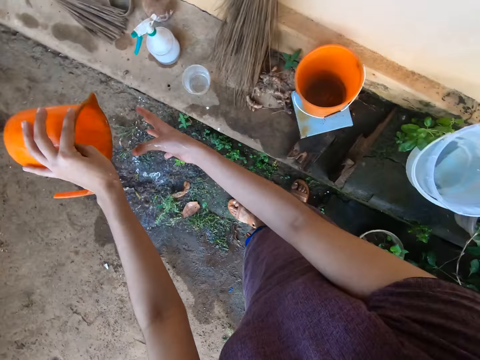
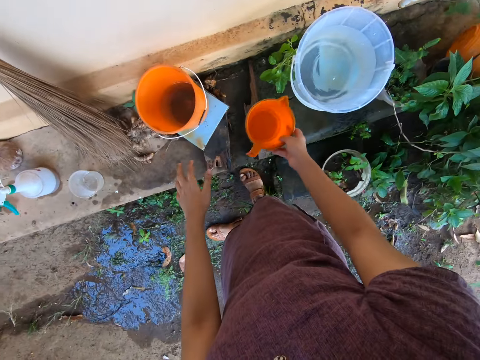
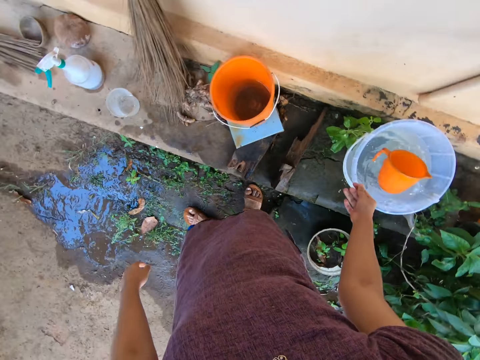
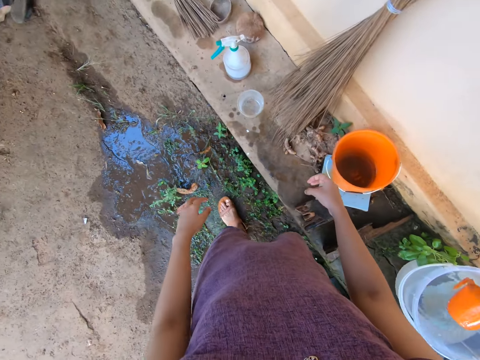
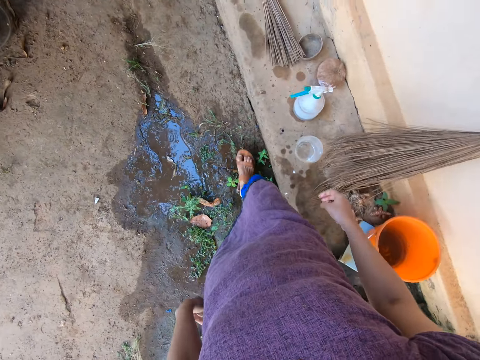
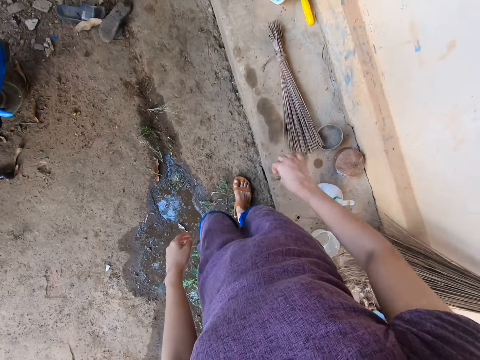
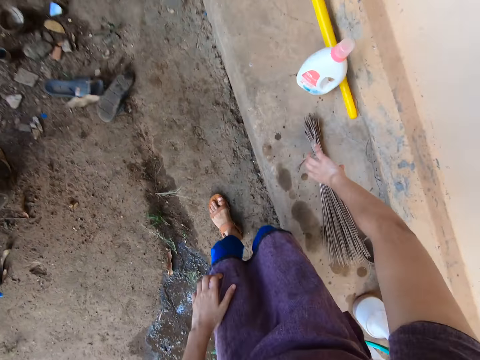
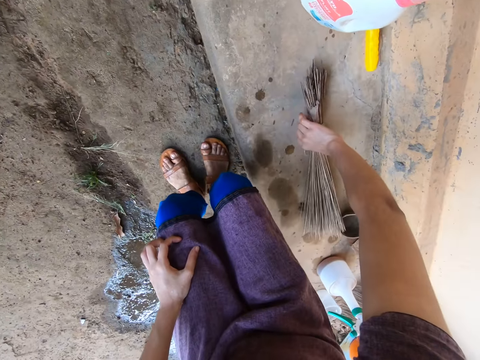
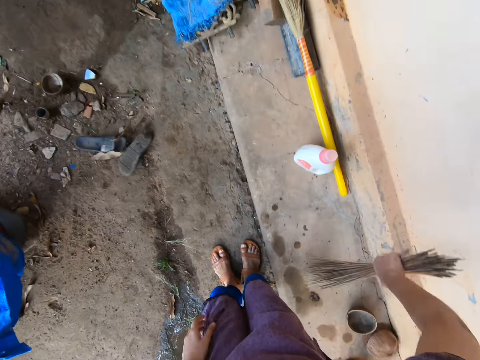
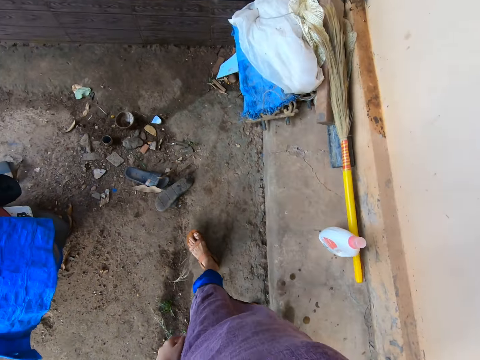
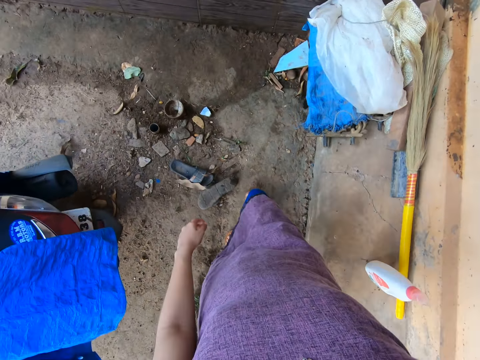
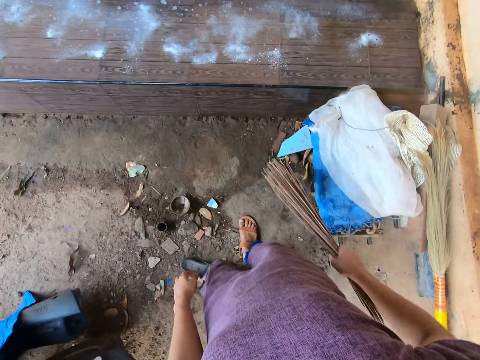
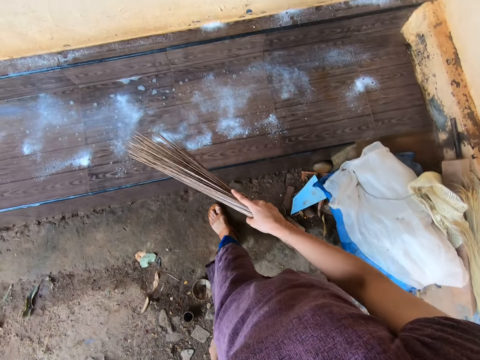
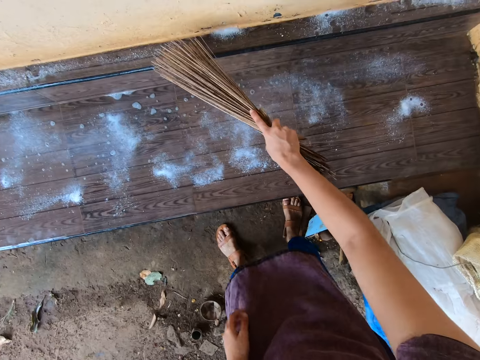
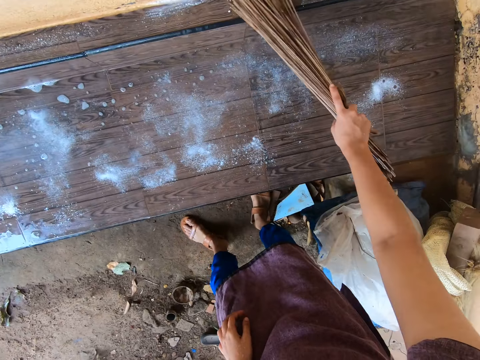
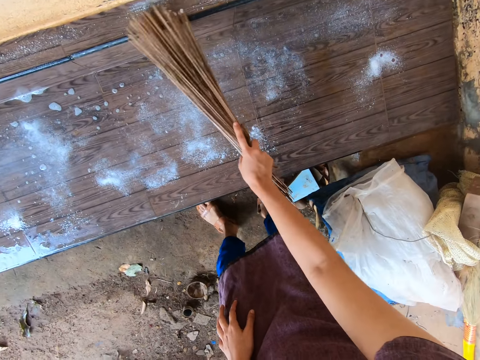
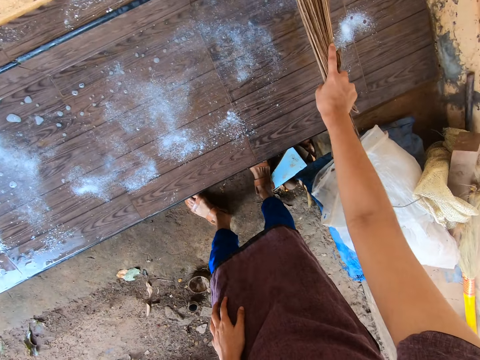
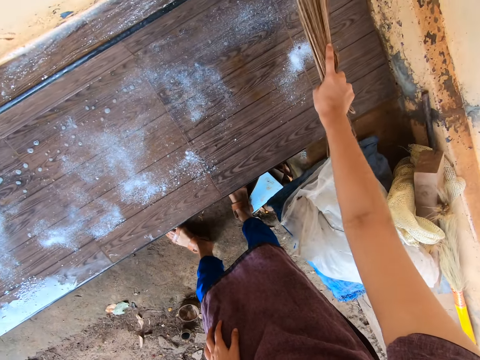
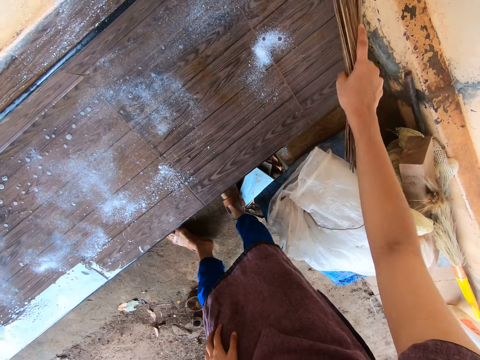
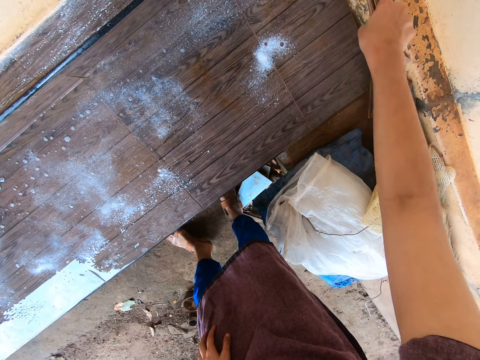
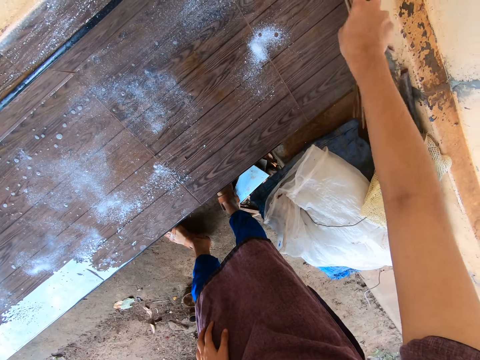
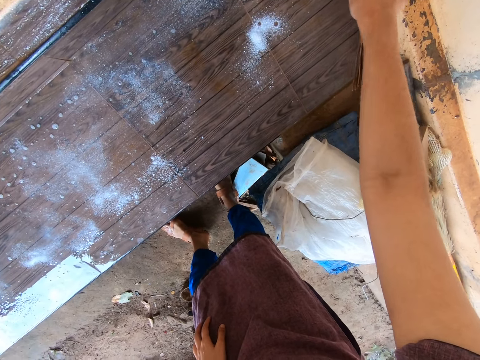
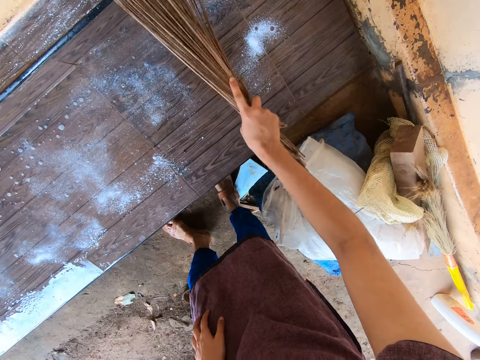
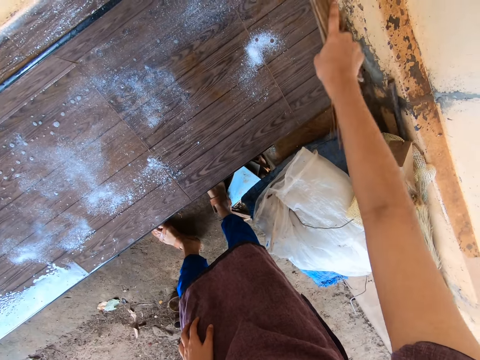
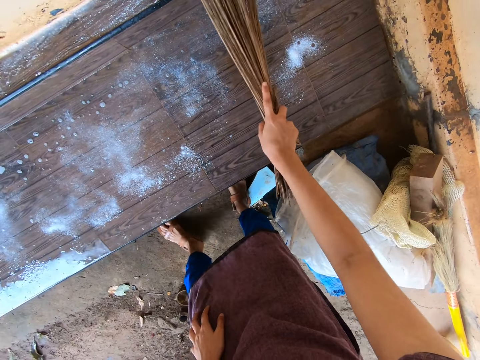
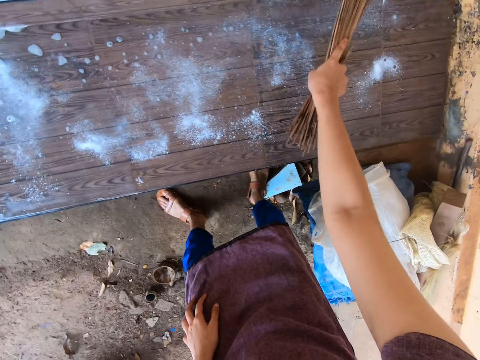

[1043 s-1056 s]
The camera wearer passes the cup from her left hand to her right hand. She drops the cup in the bucket of water on a concrete slab with her right hand. She picks up a broom from a concrete slab with her right hand. She washes the slab of tiles with the broom in her right hand.

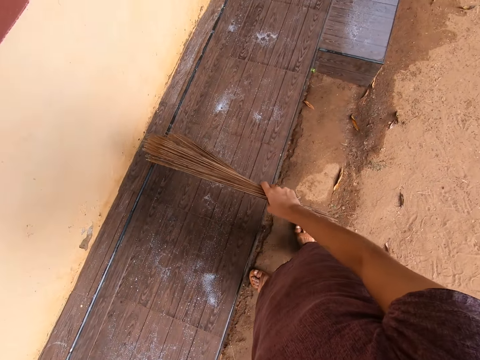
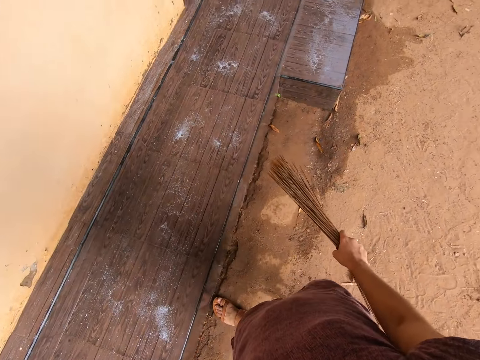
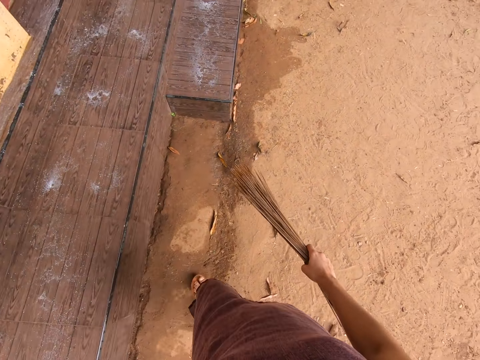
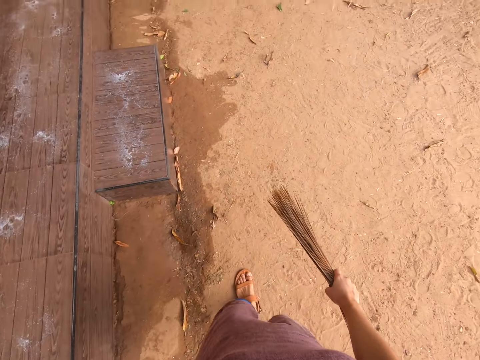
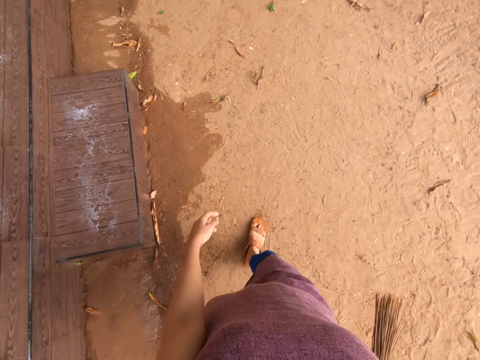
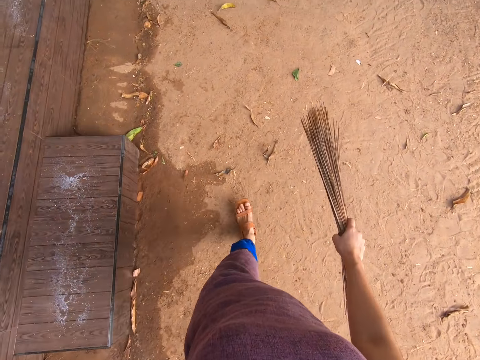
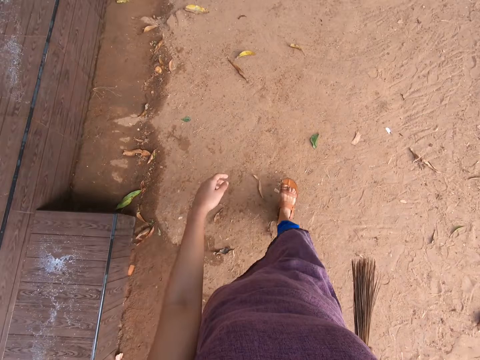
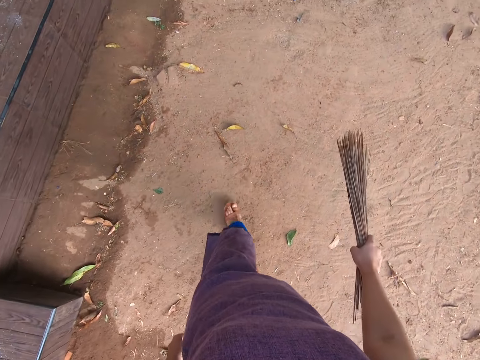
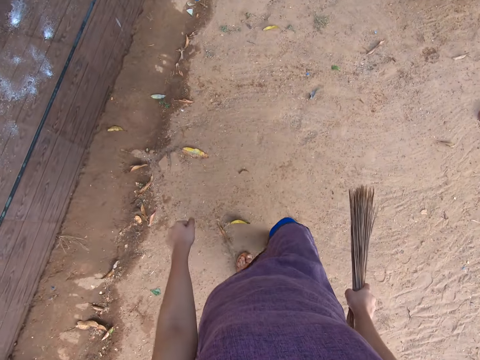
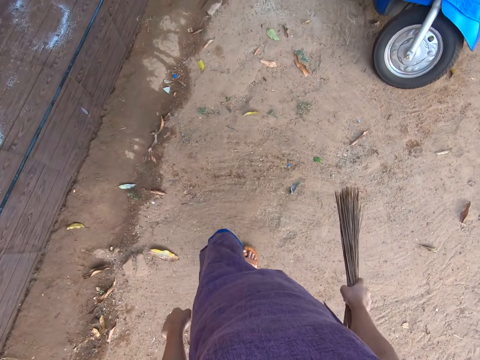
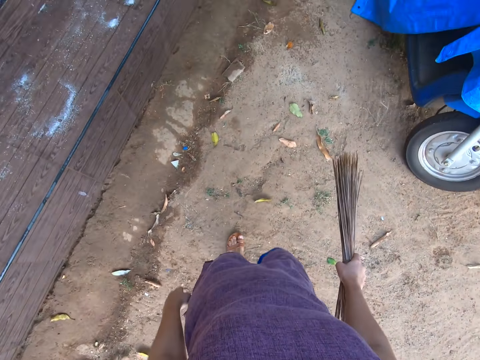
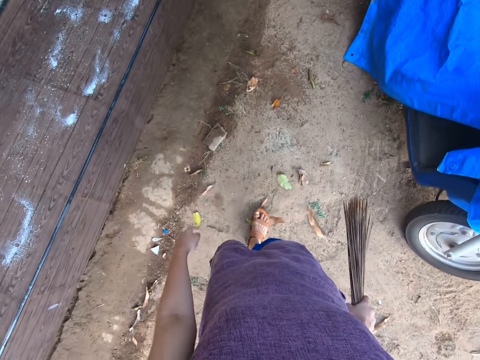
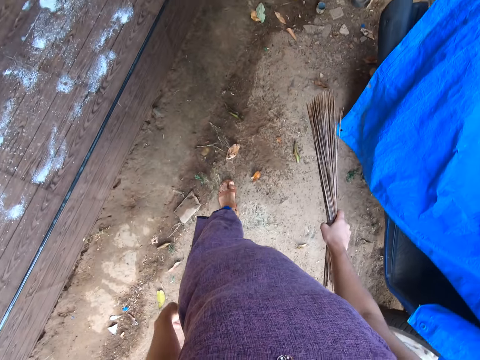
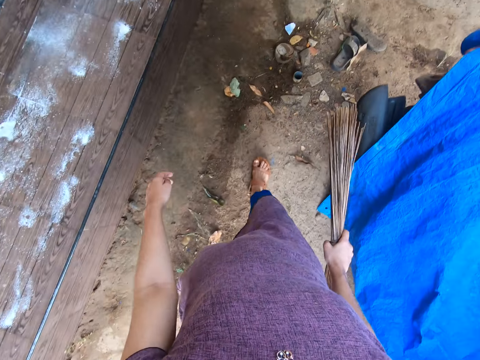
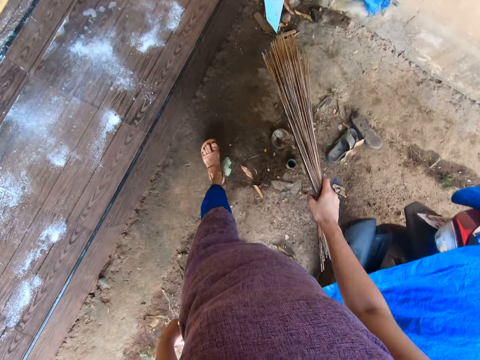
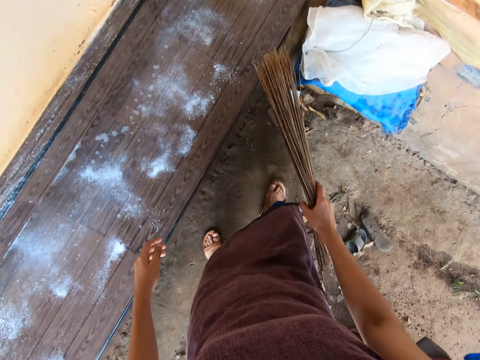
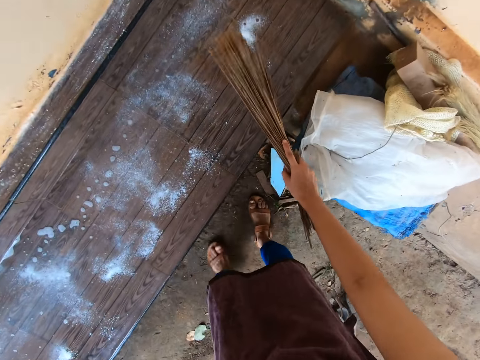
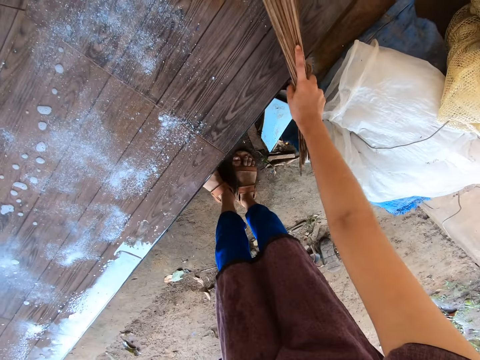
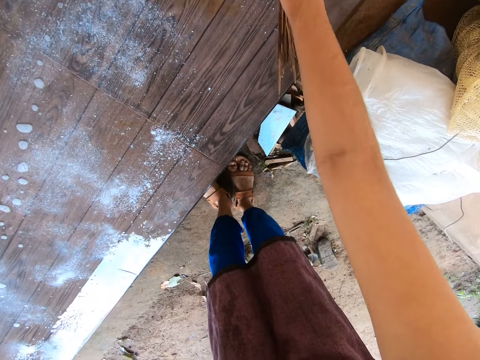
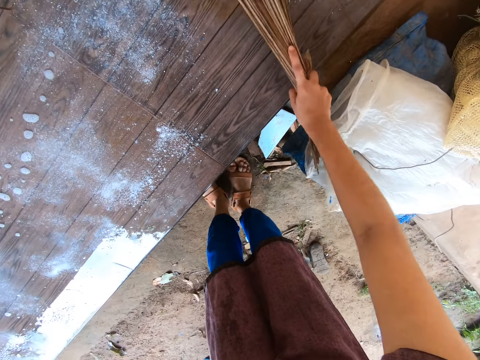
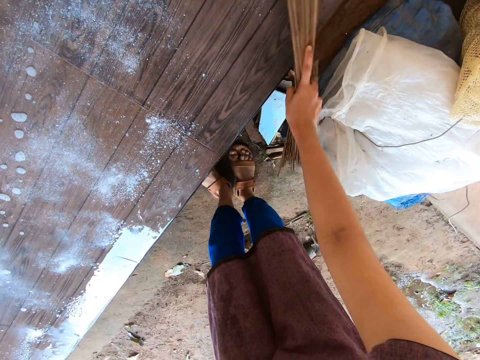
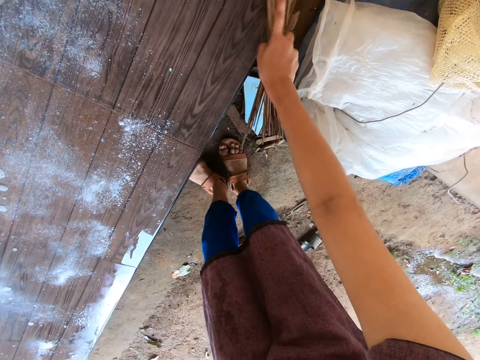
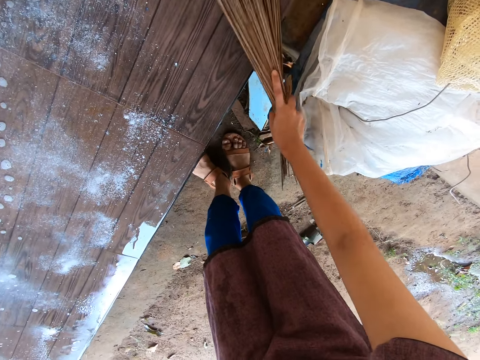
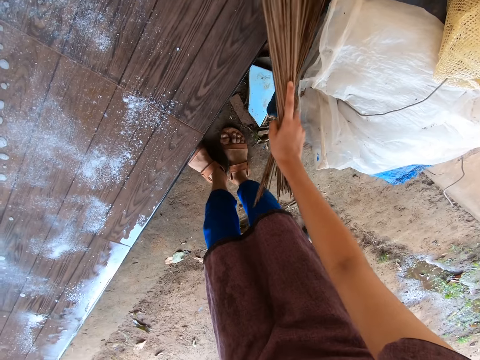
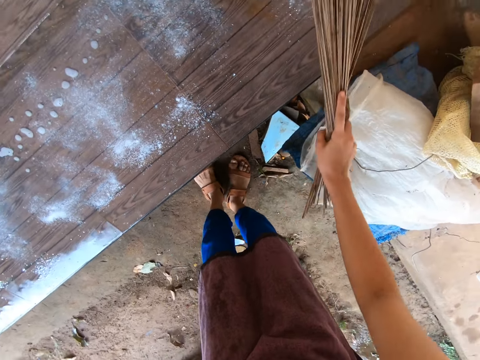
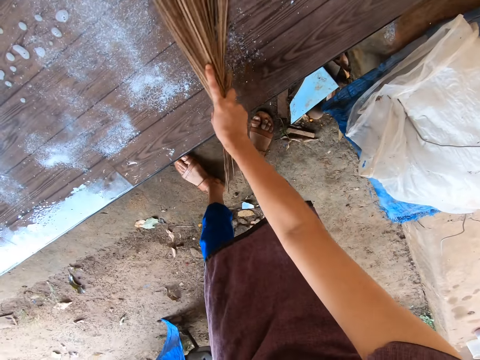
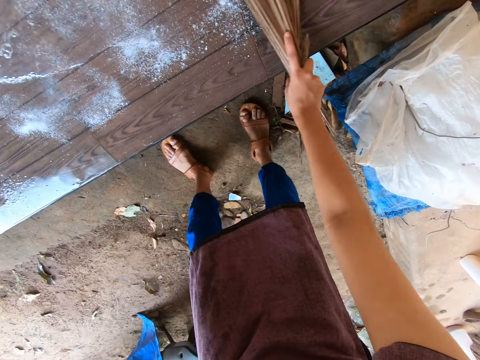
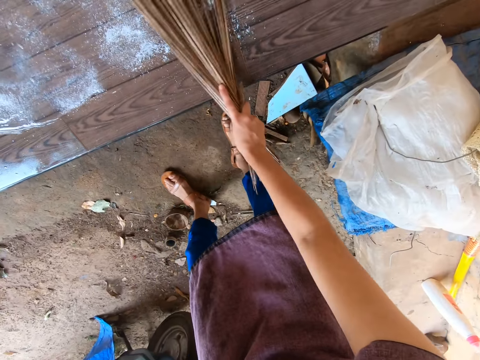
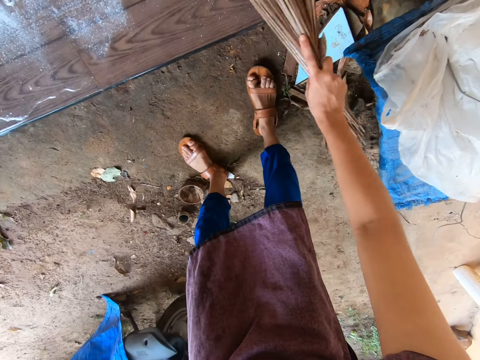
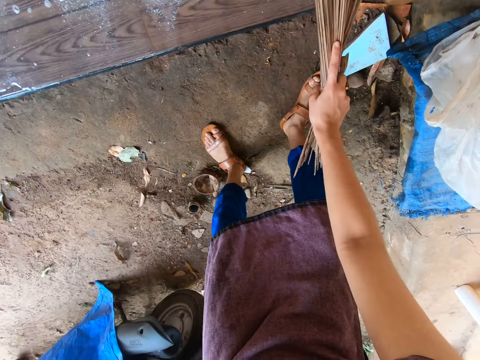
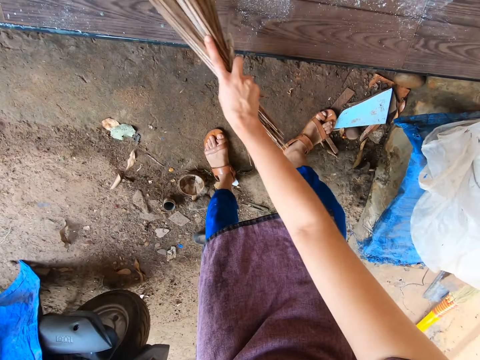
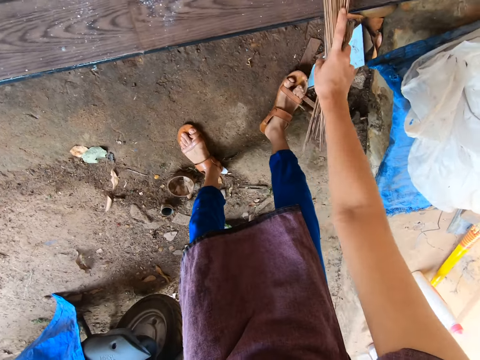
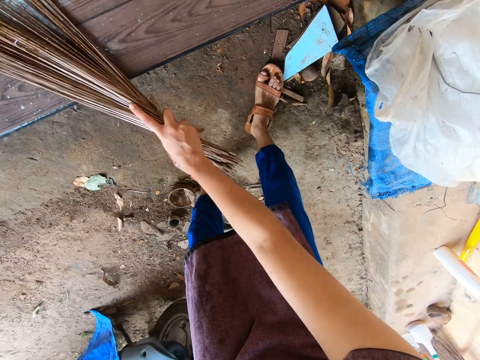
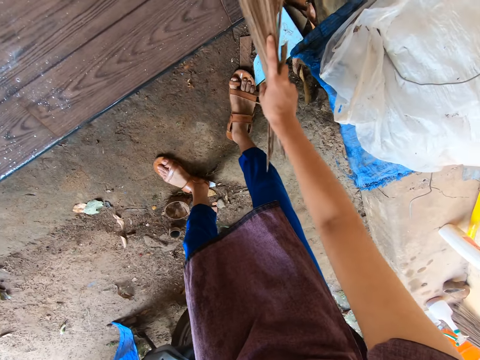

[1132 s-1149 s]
The camera wearer walks. They wash the surfaces with a broom.
